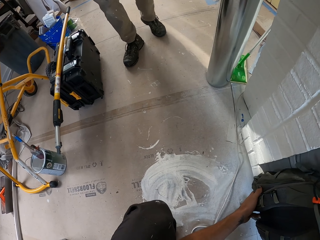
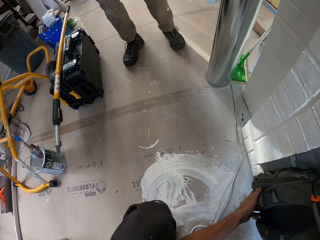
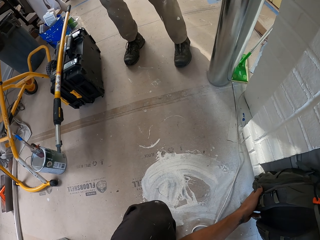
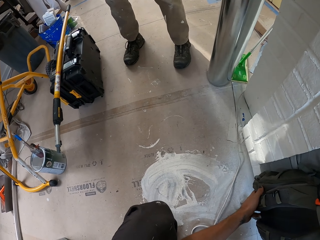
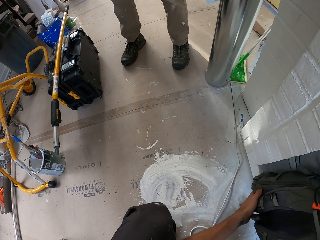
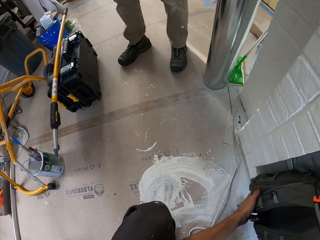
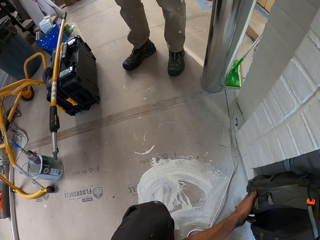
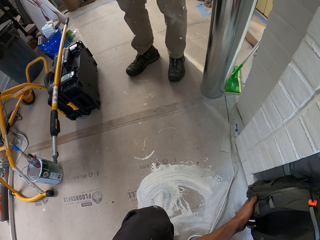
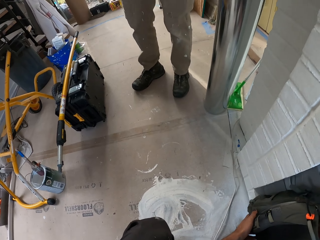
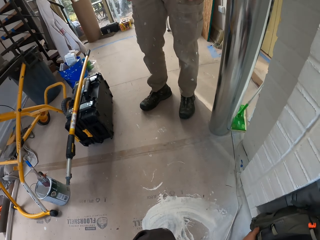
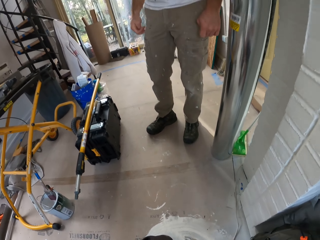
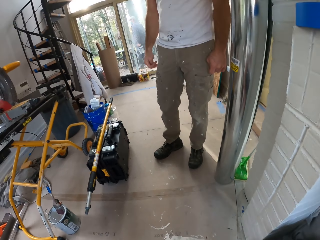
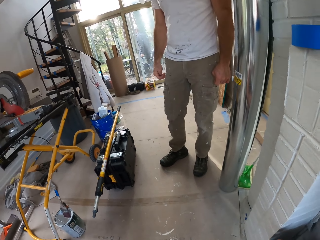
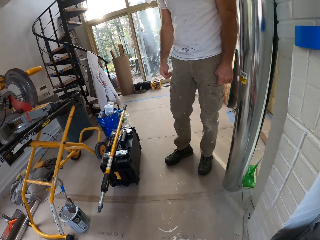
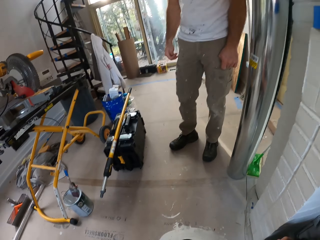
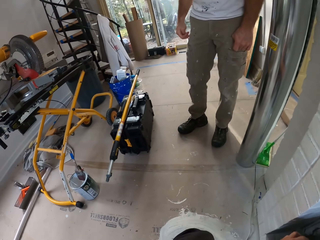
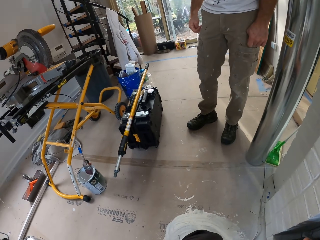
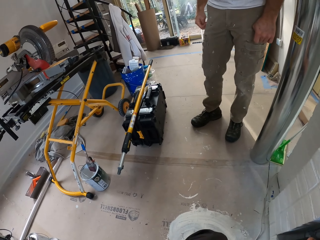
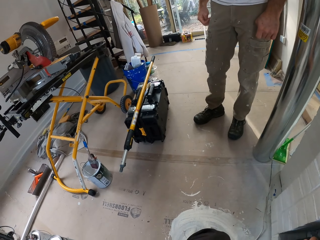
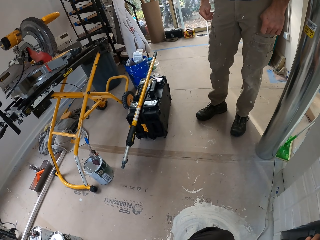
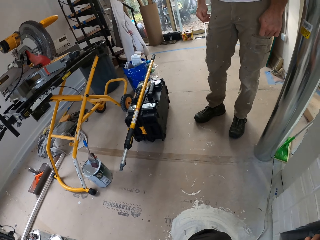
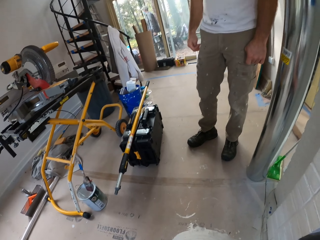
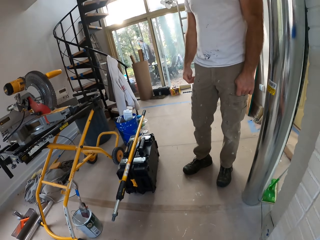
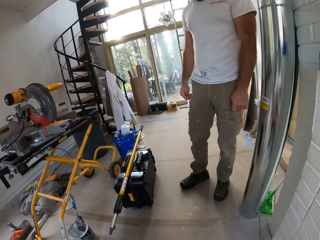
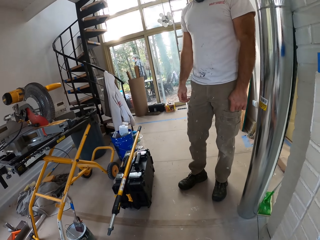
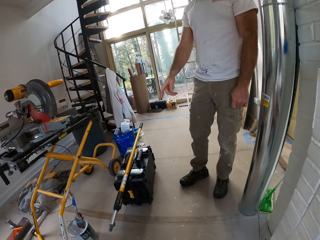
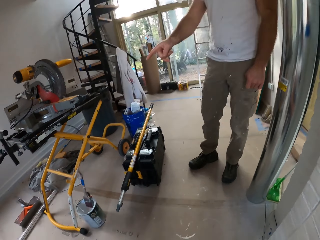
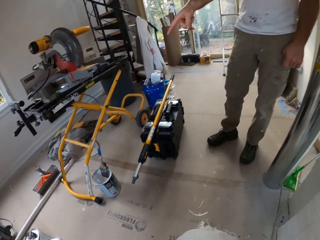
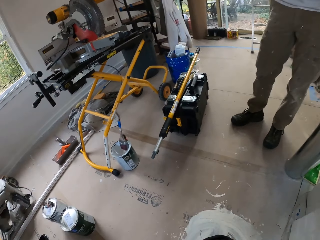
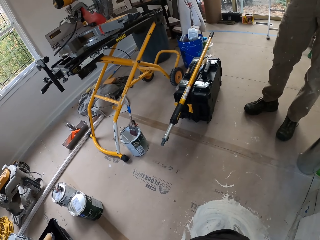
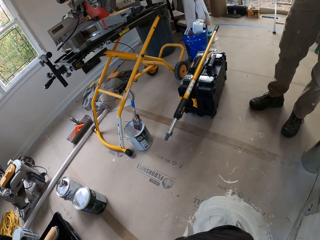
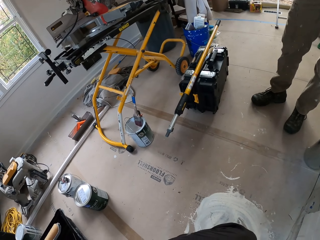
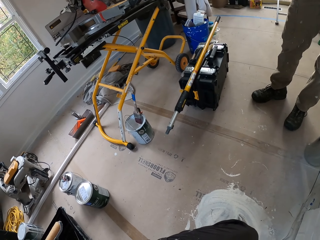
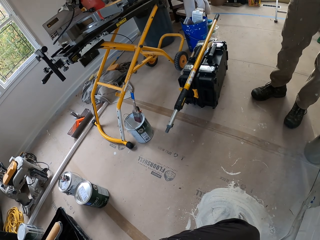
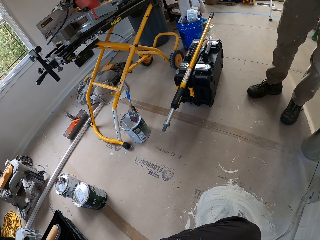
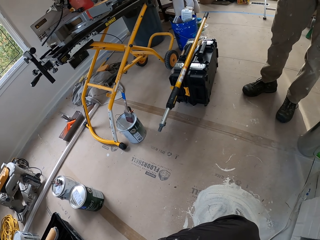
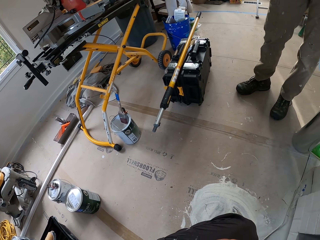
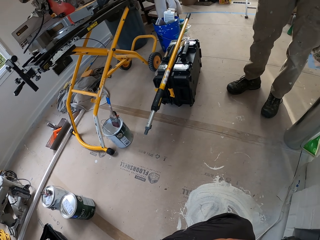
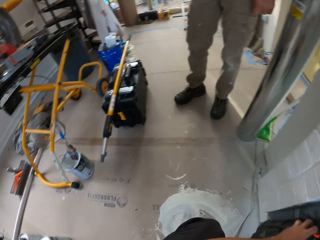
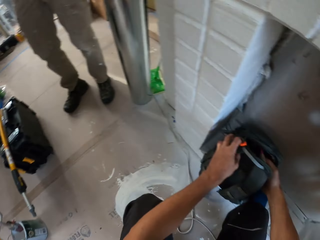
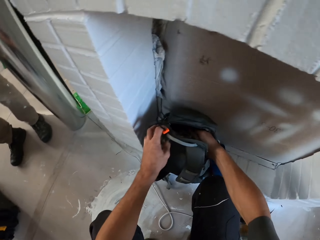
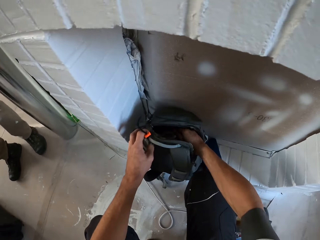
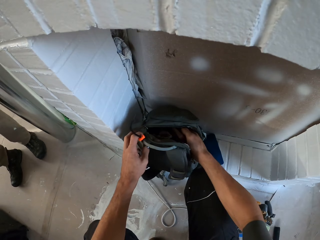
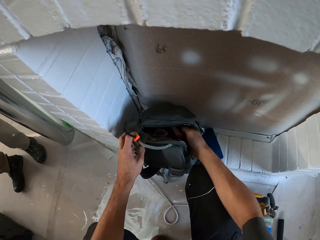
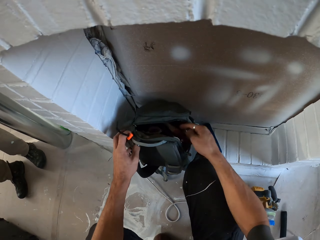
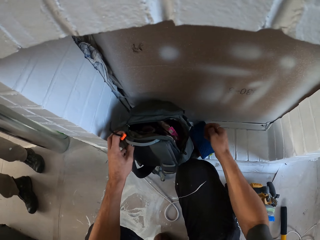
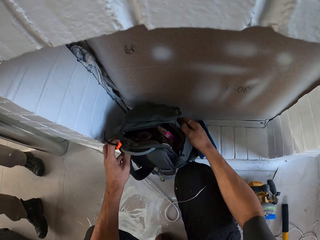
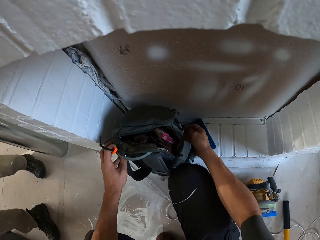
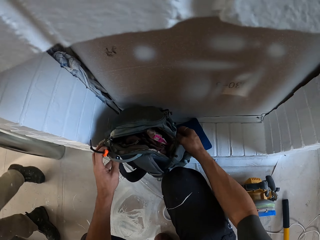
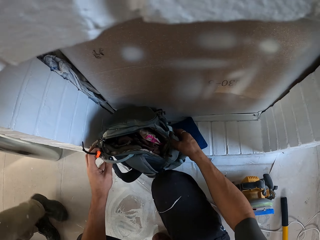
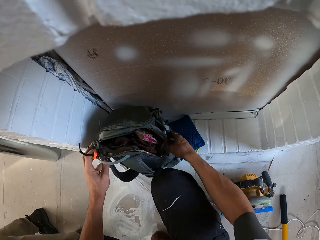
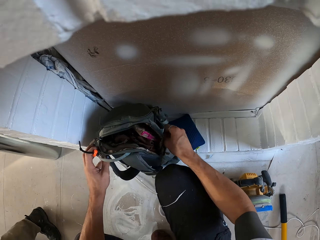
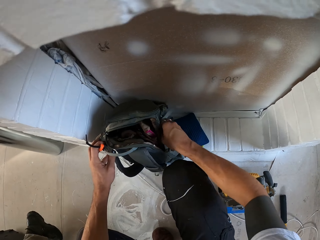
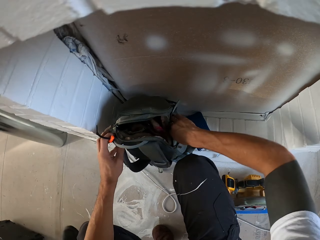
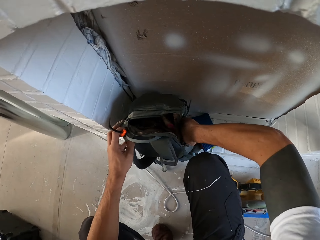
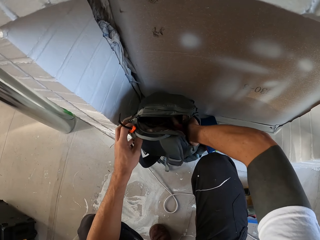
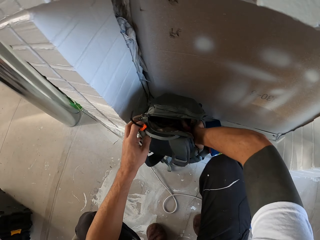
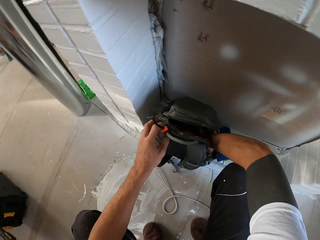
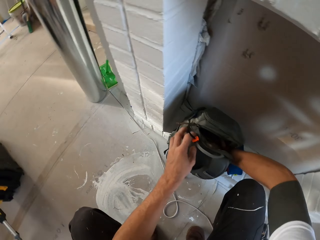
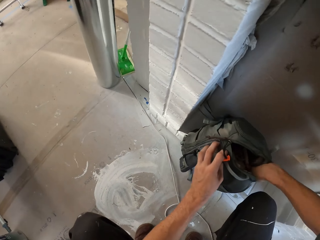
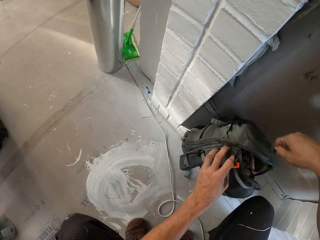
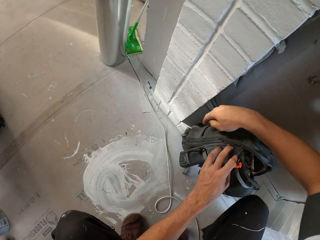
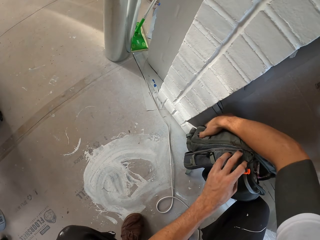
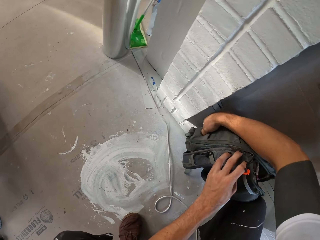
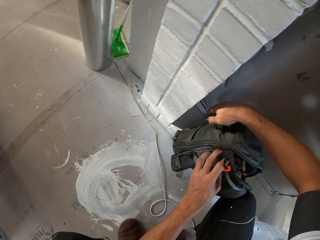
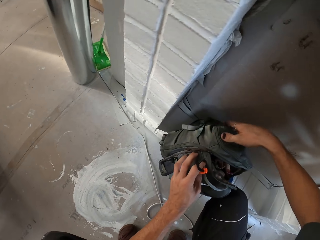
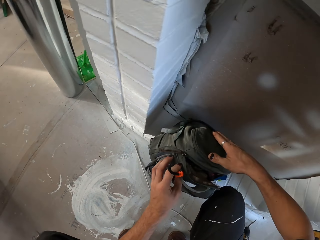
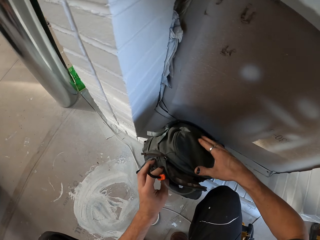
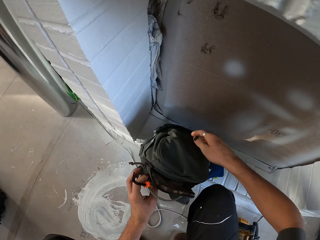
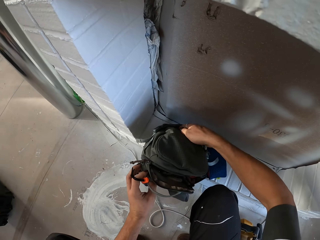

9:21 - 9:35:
A man stands in the house. The camera wearer checks in the backpack. He converses with the man. The man points at something. The camera wearer searches the backpack with his hand.

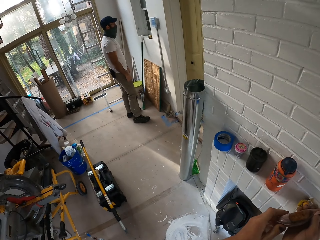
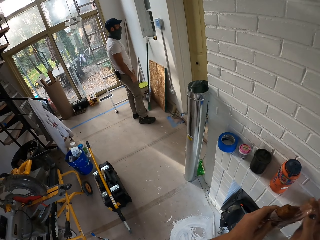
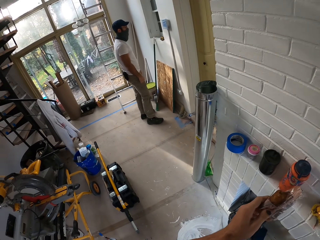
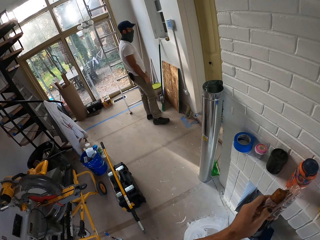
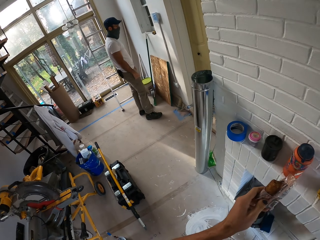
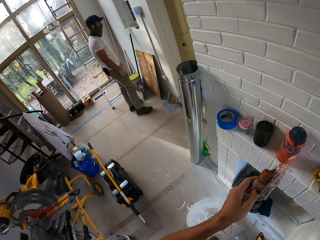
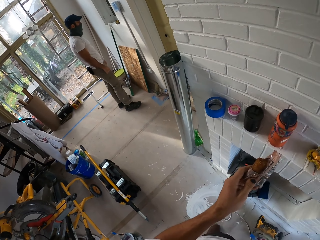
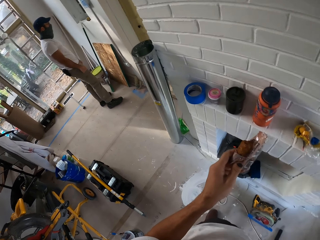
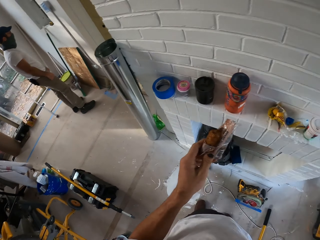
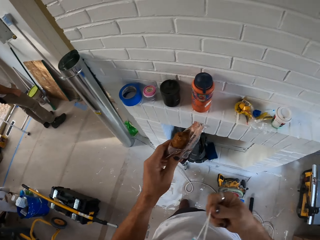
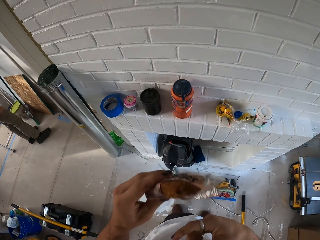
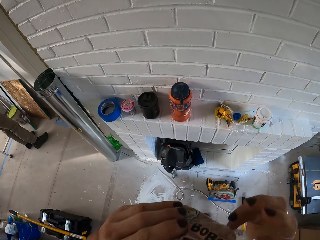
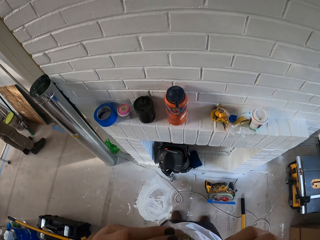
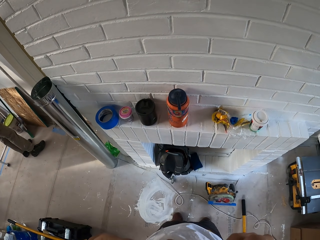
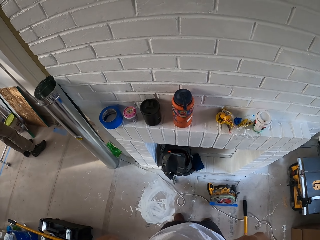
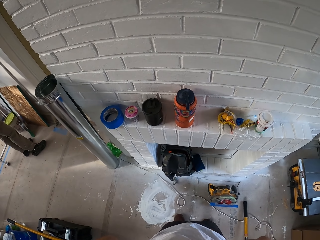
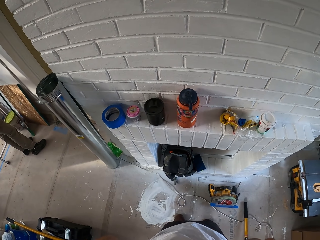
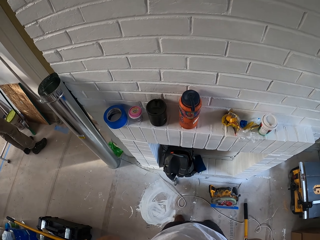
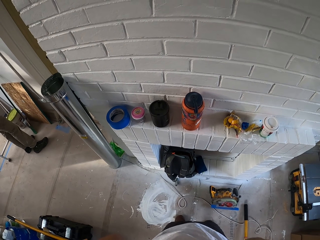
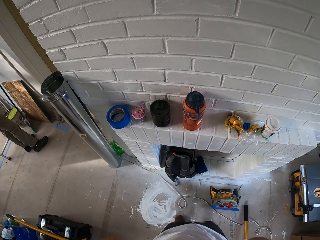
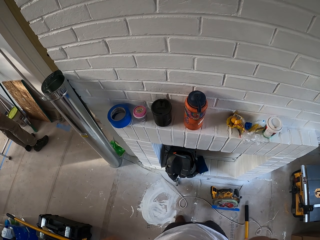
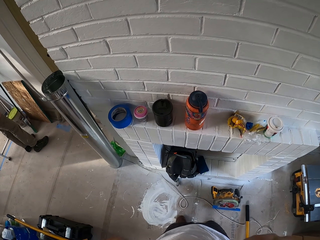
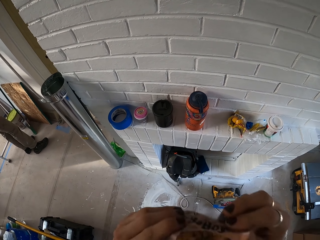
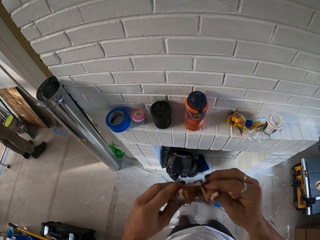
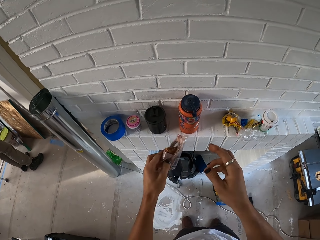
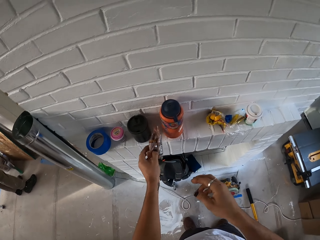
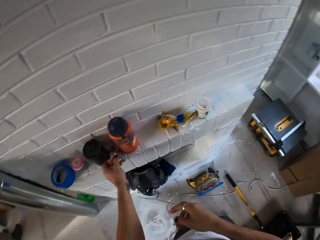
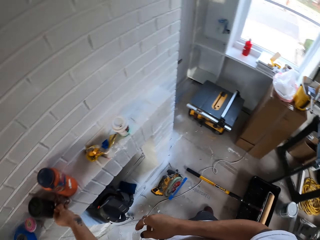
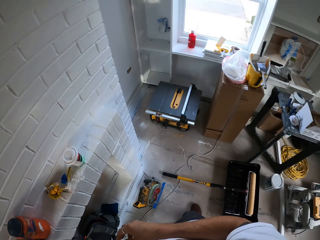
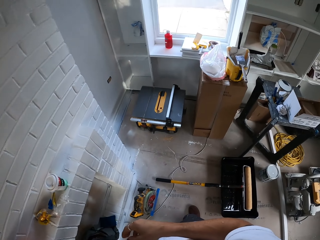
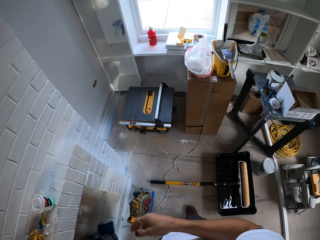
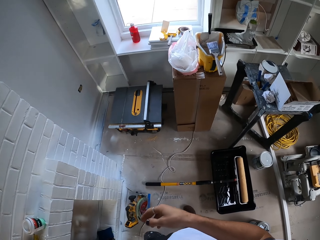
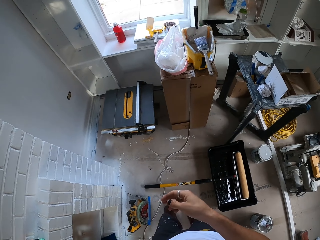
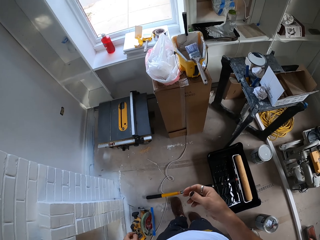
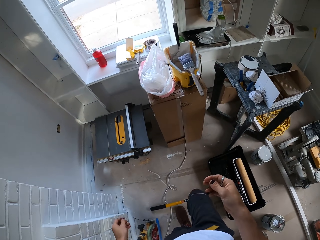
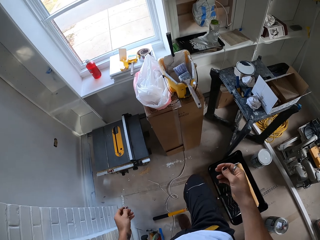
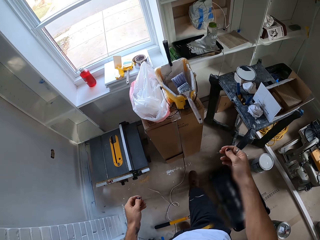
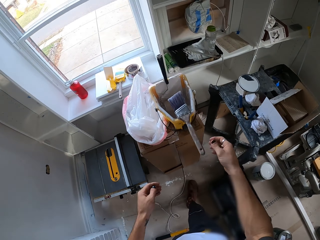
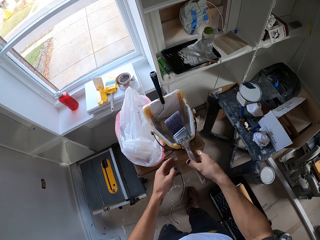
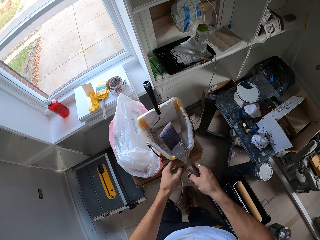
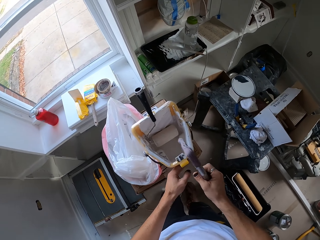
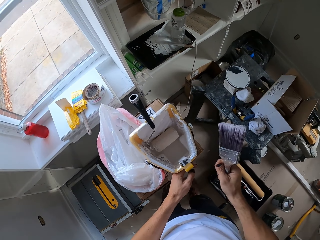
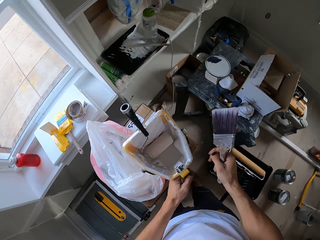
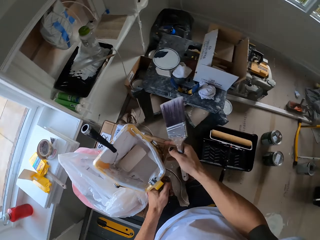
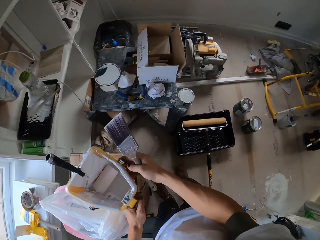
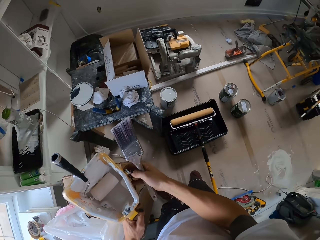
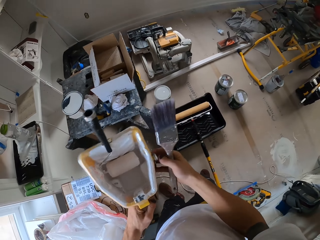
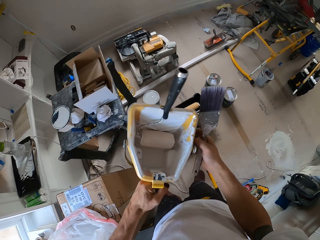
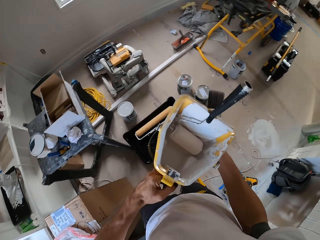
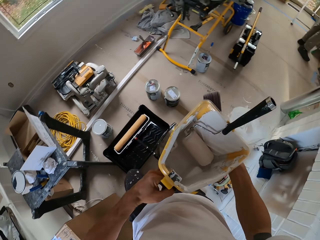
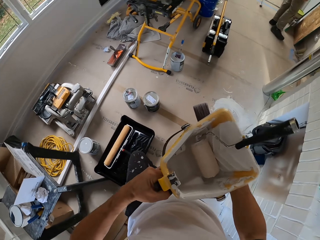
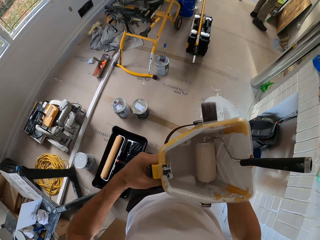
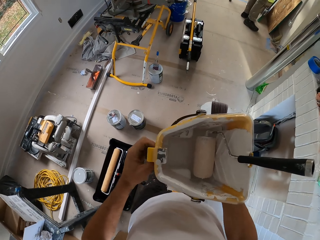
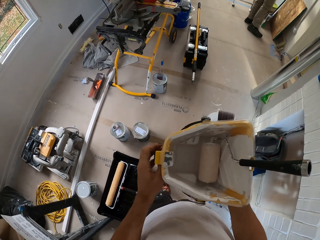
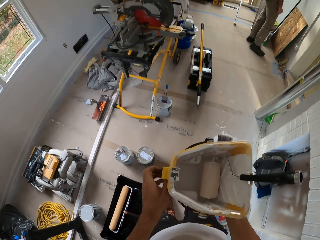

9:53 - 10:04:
The camera wearer looks around the house. A man stands in the house. The camera wearer eats the snack. They eat the snack from the packet again. They place the snack on the fire area. They look around the house. They pick up a paint brush. They move the paint bucket. They pick up the paint bucket with the left hand. They walk around the house.
